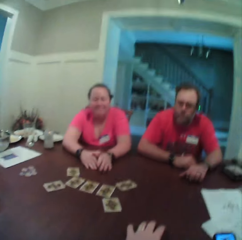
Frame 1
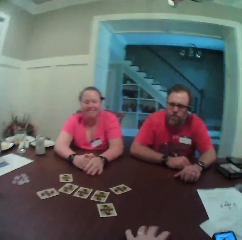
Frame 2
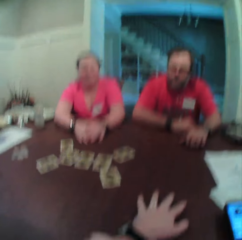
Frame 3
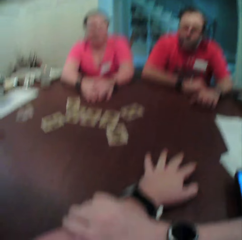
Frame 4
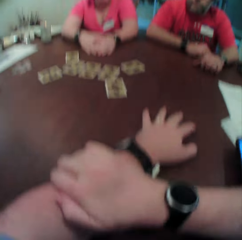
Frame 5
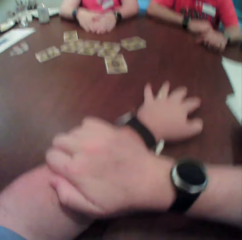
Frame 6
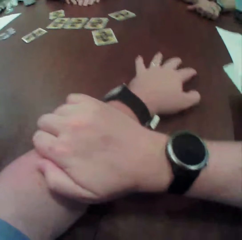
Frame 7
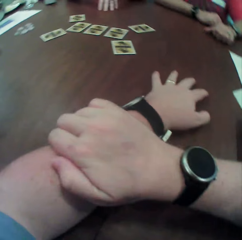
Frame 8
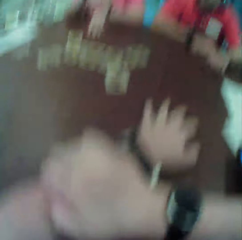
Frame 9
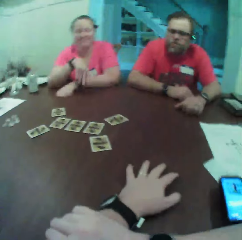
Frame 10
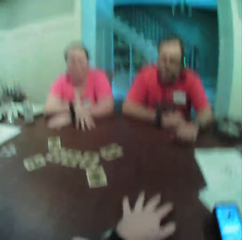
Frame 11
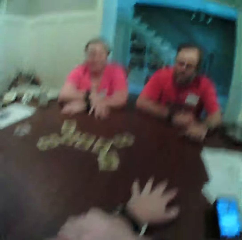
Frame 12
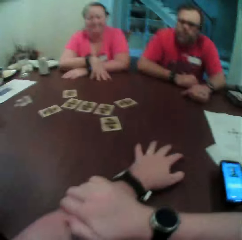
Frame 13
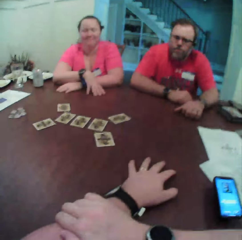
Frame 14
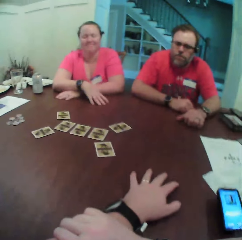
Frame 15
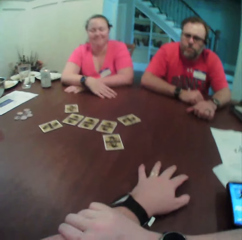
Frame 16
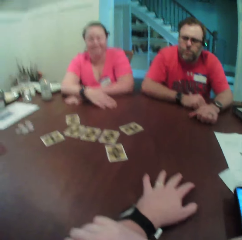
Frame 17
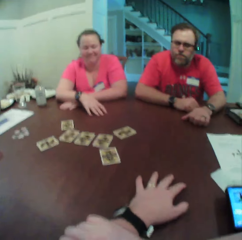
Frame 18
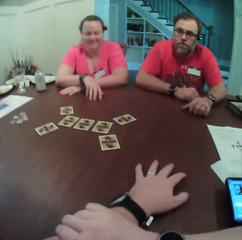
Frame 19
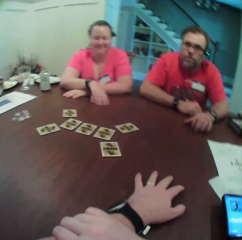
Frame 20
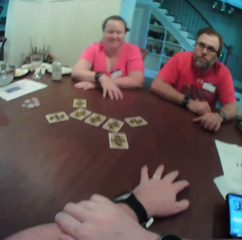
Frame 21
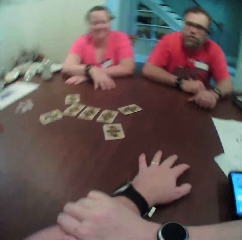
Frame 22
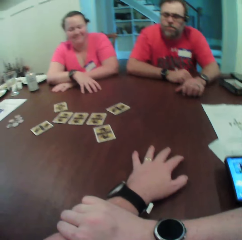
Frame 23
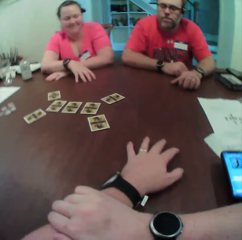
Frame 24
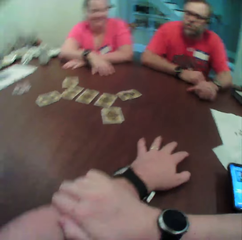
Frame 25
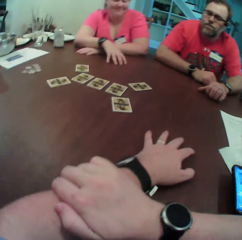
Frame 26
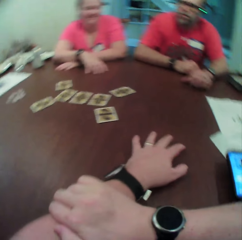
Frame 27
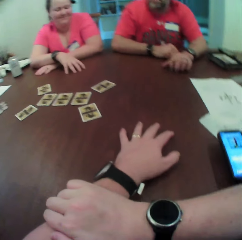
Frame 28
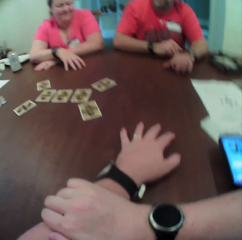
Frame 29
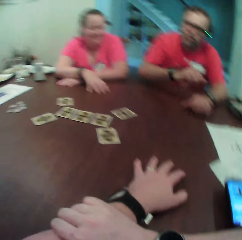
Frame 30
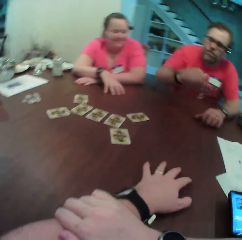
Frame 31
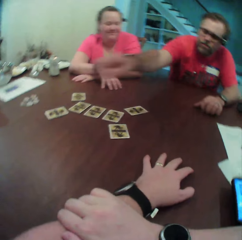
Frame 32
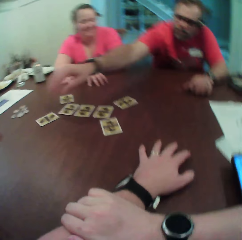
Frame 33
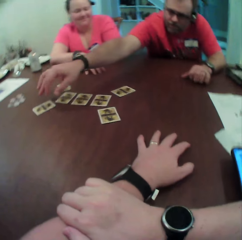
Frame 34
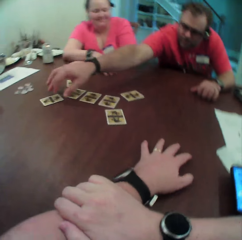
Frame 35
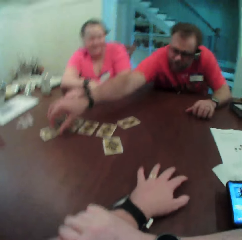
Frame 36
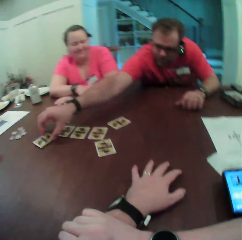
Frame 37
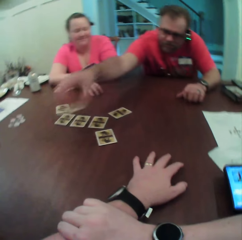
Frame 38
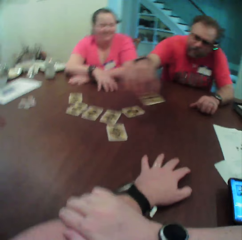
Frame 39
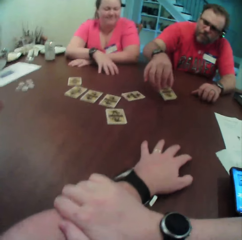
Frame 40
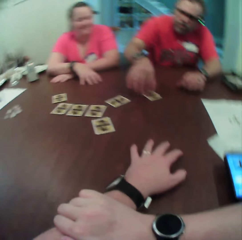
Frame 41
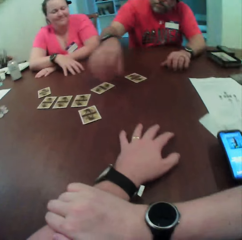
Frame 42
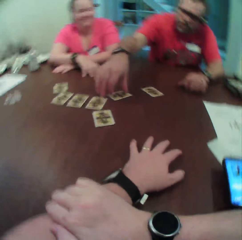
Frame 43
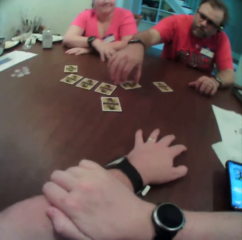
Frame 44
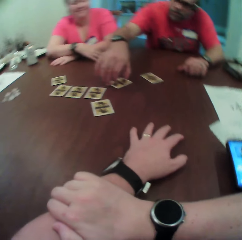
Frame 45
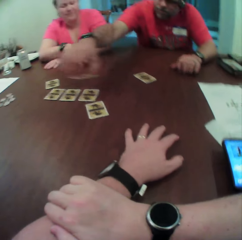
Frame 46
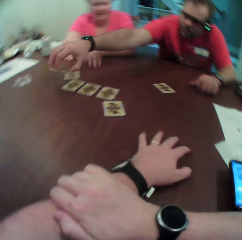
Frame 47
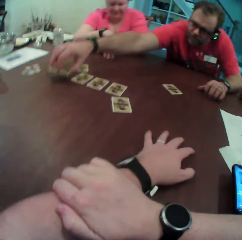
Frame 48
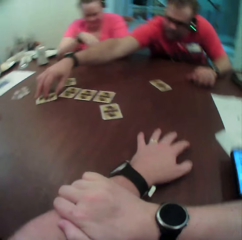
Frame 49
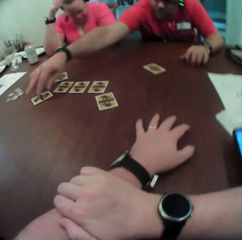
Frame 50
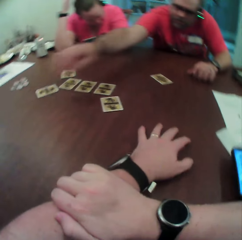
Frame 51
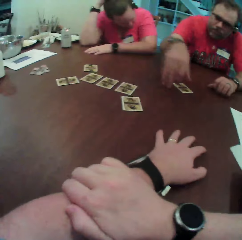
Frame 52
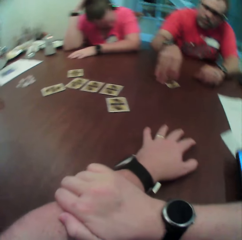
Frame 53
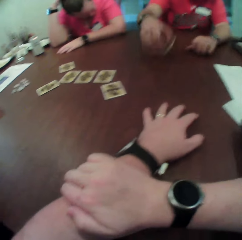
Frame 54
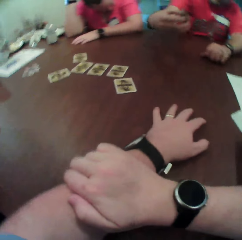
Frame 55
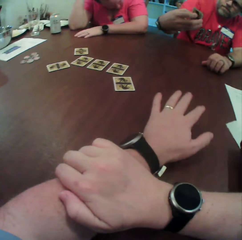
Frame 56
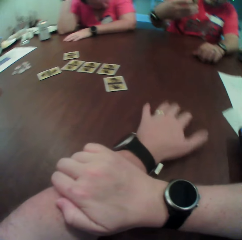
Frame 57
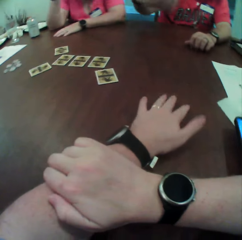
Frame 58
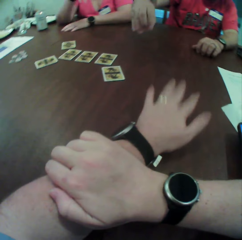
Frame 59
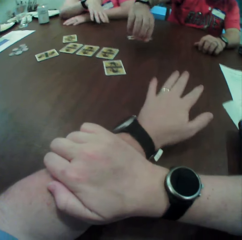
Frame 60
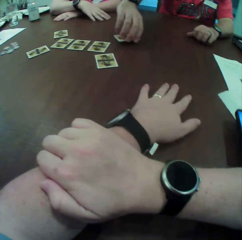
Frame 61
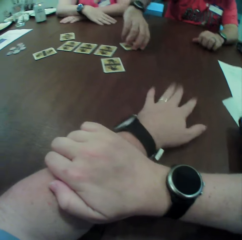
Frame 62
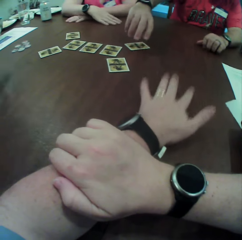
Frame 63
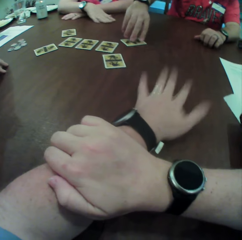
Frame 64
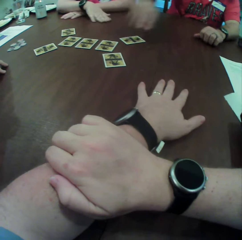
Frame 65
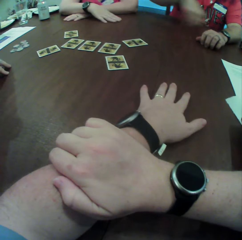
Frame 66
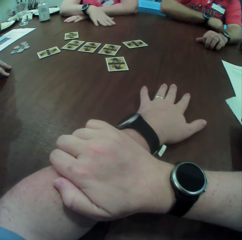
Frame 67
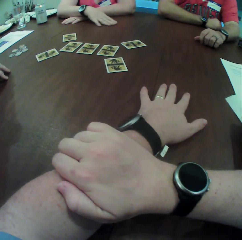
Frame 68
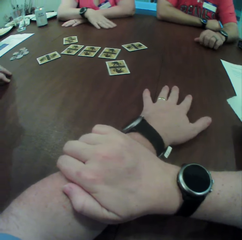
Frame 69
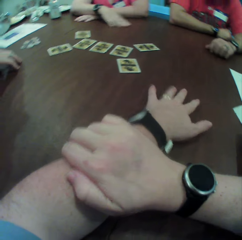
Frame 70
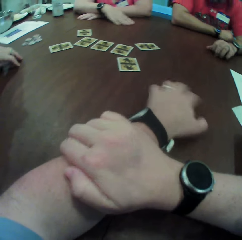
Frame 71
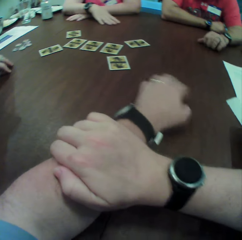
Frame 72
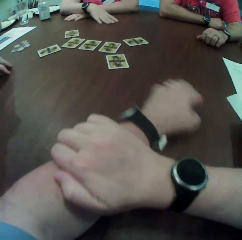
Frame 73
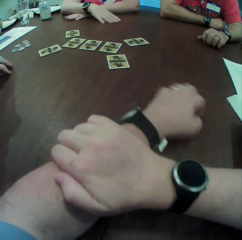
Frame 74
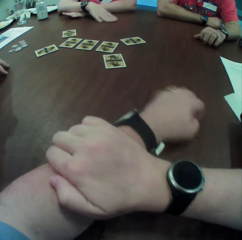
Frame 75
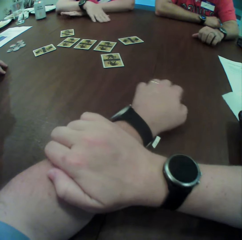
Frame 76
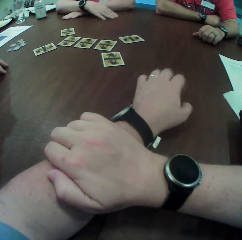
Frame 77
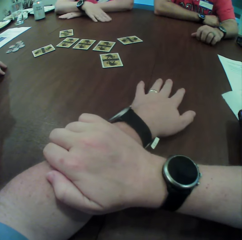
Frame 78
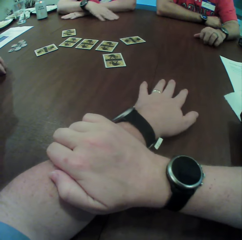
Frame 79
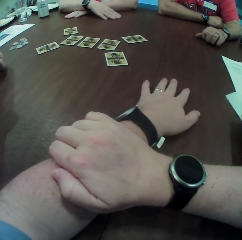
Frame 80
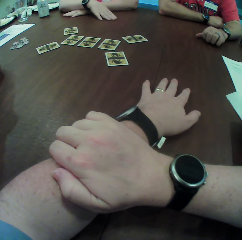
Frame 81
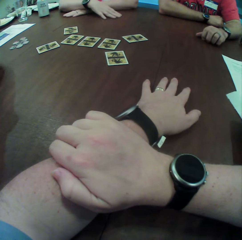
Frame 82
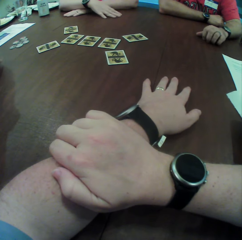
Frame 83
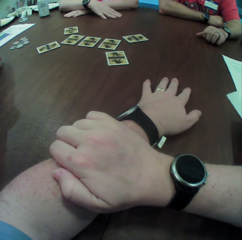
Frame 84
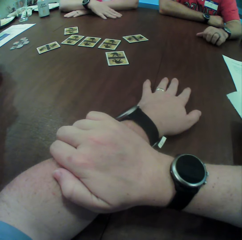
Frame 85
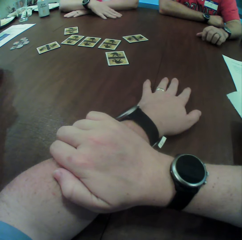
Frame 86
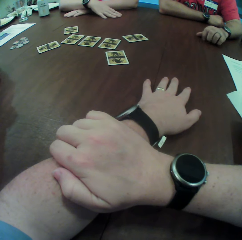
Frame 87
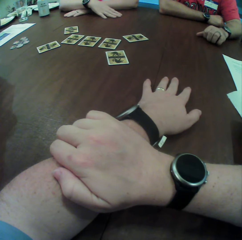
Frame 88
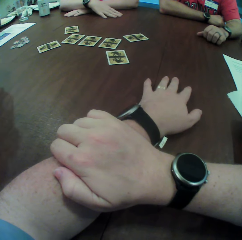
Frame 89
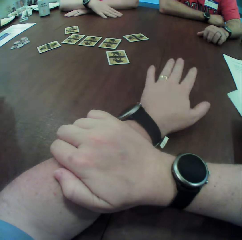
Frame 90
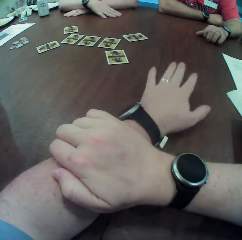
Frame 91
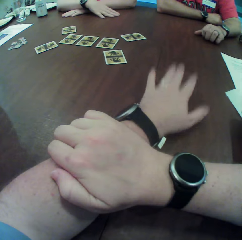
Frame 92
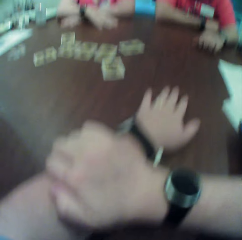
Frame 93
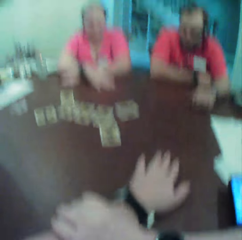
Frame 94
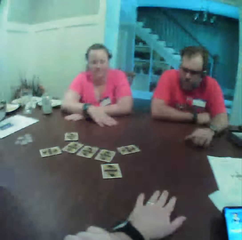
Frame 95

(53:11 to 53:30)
The camera wearer places the left hand on the table. A man picks up the card on the table with his right hand. The man drops the card on the table with his right hand. The man picks up the card on the table with his right hand. The man drops the card on the table with his right hand. A woman touches her hair with her right hand. The man picks up the card on the table with his right hand. The man drops the card on the table with his right hand. The woman places her right hand on the table. The camera wearer taps the table with his left hand. The woman rubs the table with her right hand. The camera wearer rubs the table with his left hand. The man scratches the table with his left hand. The camera wearer places the left hand on the table. He taps the table with his left hand.

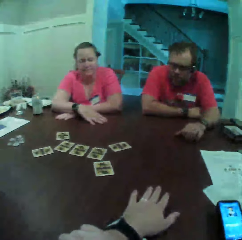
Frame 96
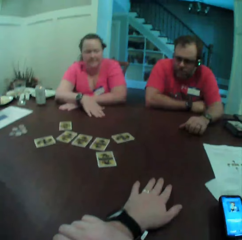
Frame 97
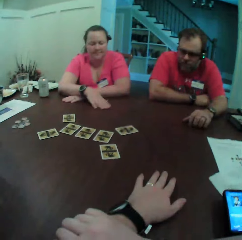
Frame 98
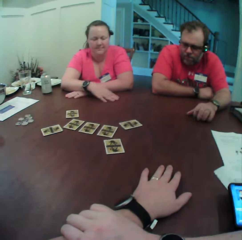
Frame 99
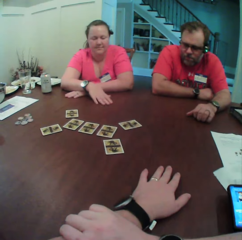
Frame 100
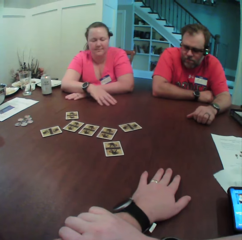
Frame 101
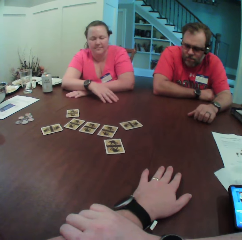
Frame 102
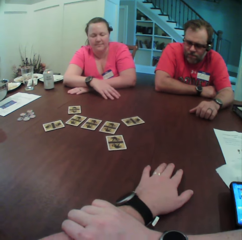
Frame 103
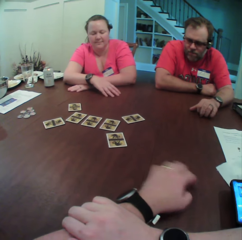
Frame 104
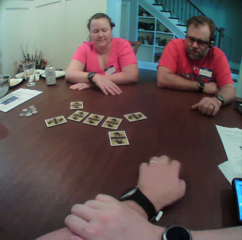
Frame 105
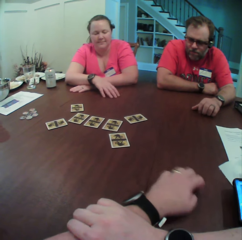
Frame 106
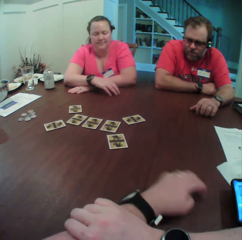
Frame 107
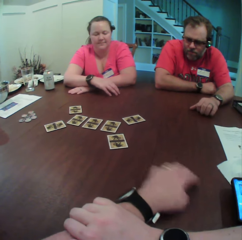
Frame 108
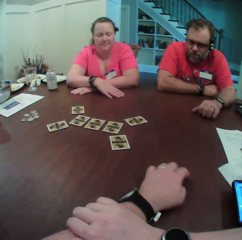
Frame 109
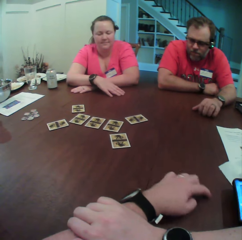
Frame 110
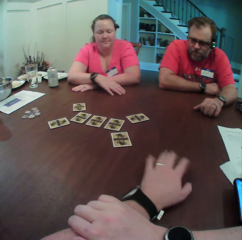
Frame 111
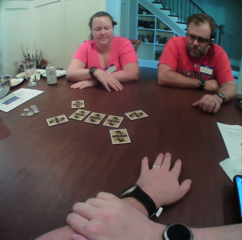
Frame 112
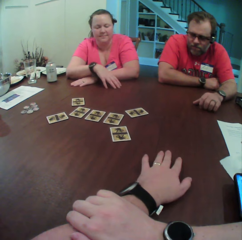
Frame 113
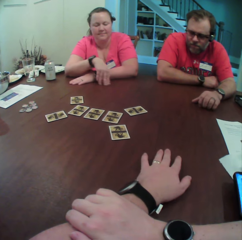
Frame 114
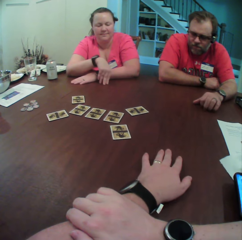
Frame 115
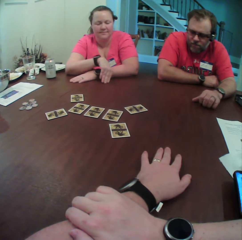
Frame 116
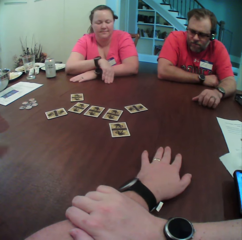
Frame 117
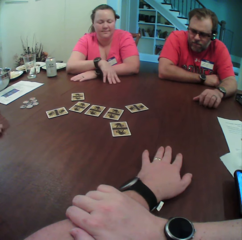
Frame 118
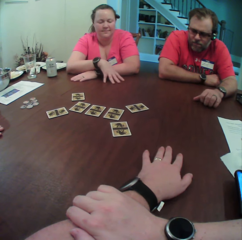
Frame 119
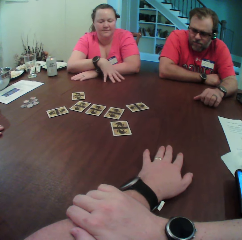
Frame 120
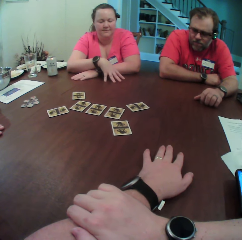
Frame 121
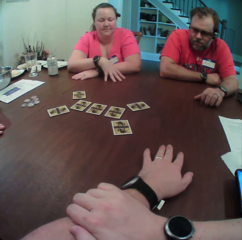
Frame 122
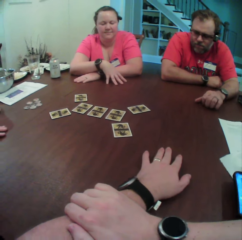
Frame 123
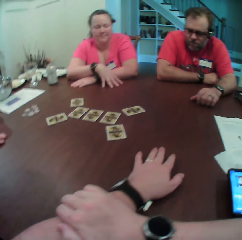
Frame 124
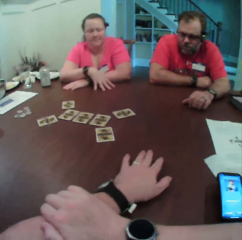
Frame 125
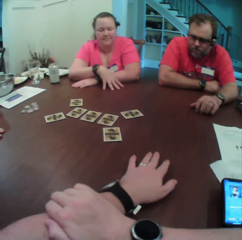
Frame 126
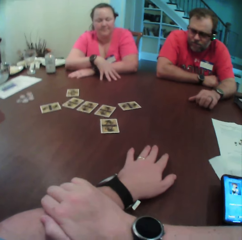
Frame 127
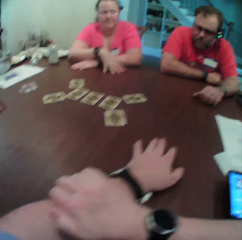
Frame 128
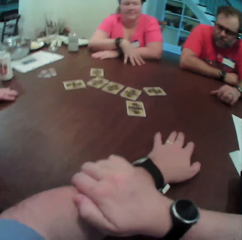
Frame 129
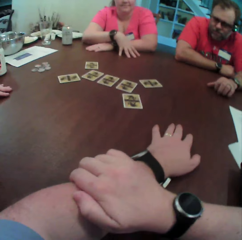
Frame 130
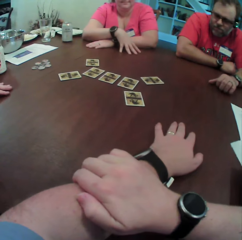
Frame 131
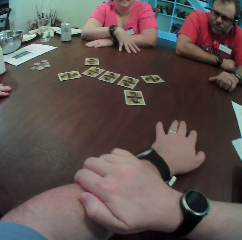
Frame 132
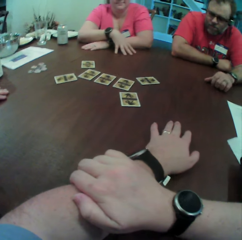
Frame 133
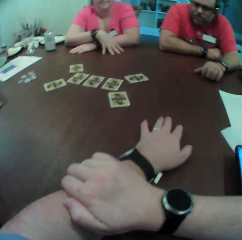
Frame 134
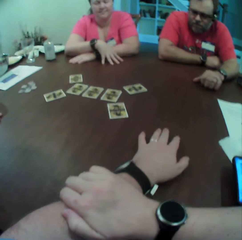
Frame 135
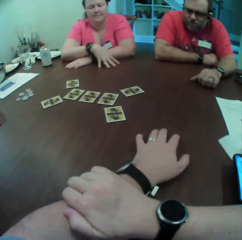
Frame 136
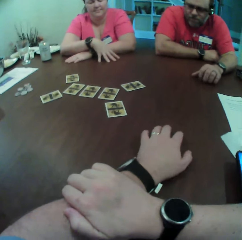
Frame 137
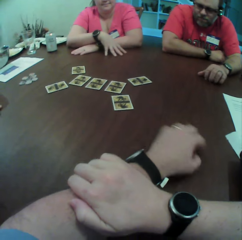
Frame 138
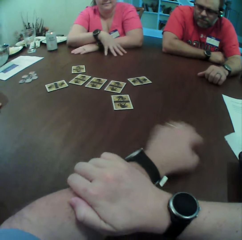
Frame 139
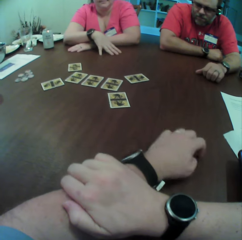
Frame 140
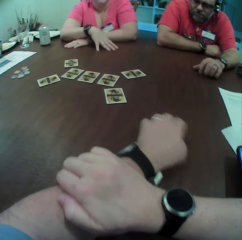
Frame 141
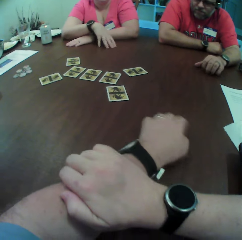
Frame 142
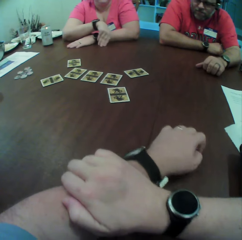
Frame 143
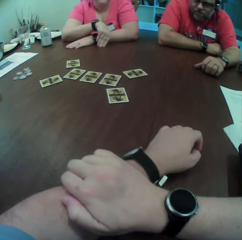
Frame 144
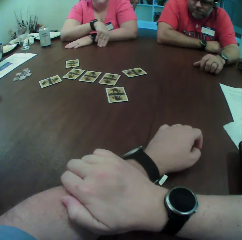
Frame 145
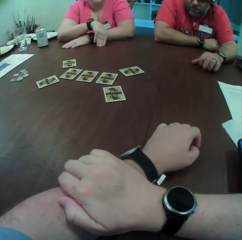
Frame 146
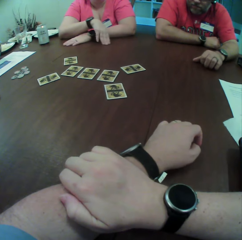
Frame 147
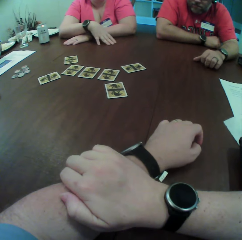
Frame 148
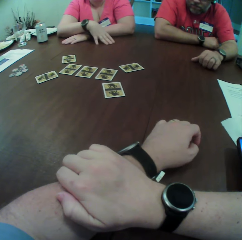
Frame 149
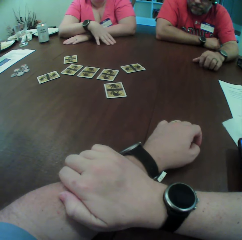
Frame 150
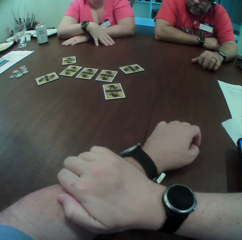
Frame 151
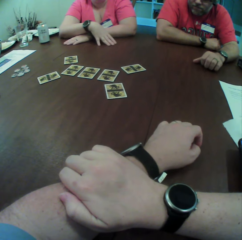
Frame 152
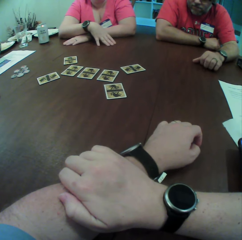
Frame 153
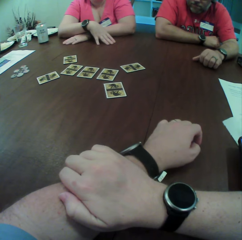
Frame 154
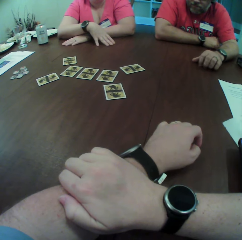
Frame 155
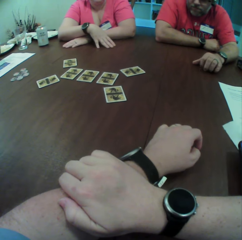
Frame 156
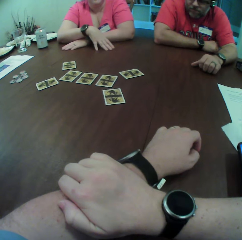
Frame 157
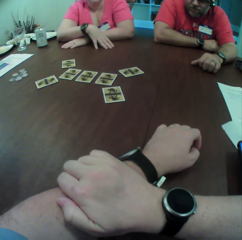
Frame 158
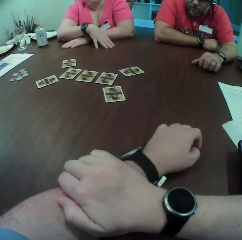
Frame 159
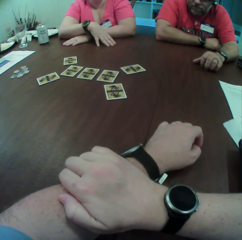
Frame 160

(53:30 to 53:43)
A woman rubs the table with her right hand. The camera wearer rubs the table with his left hand. He places the left hand on the table. He rubs the table with his left hand. He places the left hand on the table.
